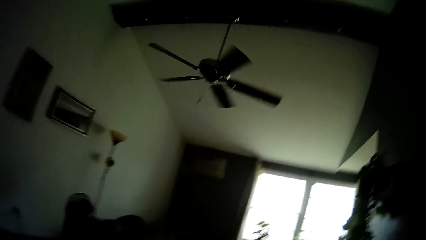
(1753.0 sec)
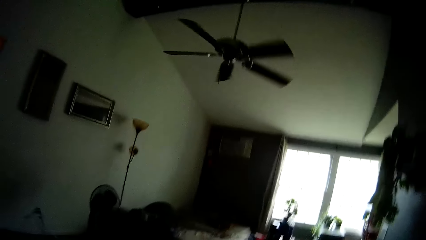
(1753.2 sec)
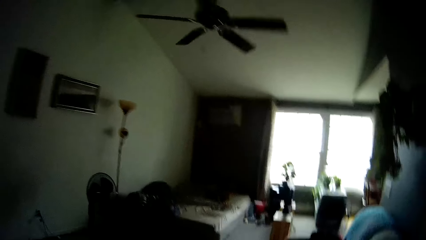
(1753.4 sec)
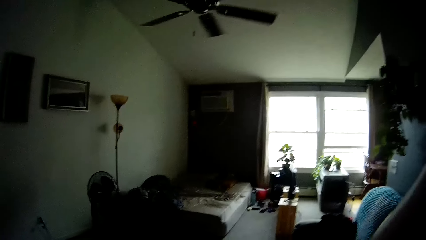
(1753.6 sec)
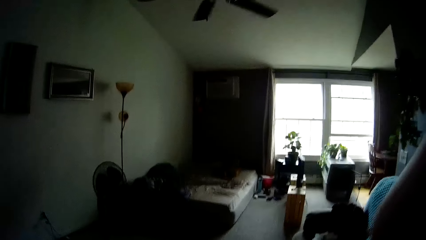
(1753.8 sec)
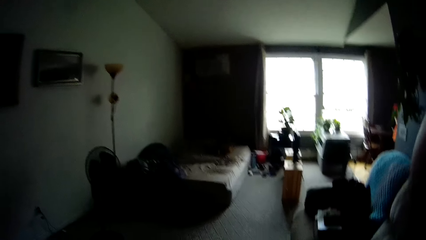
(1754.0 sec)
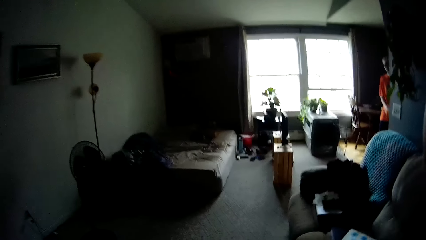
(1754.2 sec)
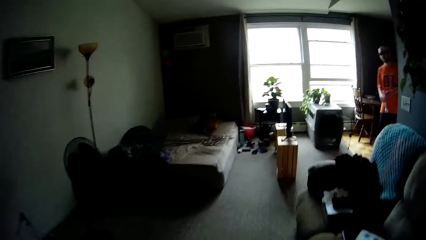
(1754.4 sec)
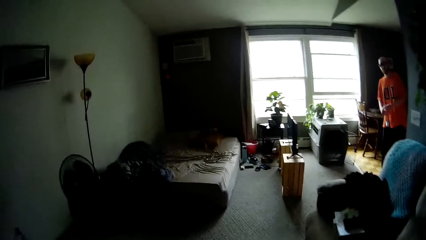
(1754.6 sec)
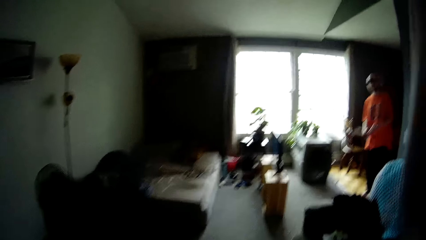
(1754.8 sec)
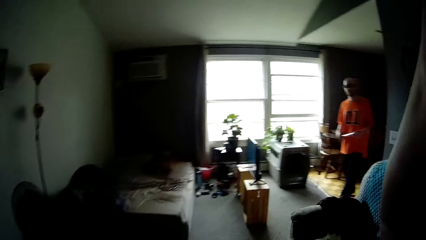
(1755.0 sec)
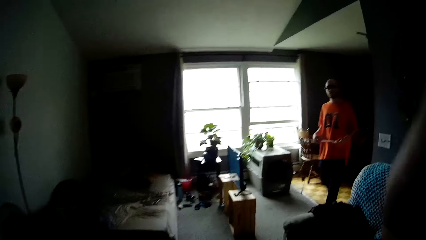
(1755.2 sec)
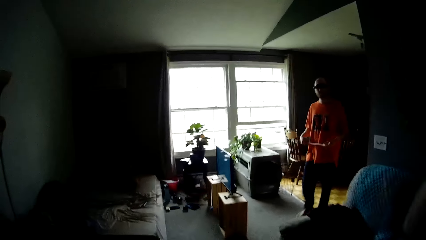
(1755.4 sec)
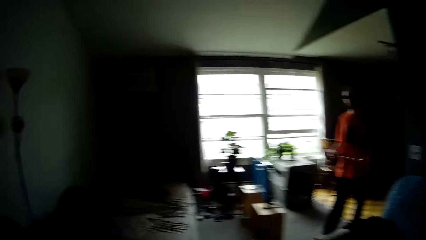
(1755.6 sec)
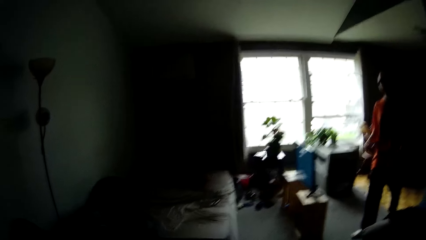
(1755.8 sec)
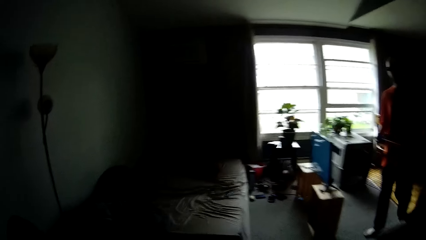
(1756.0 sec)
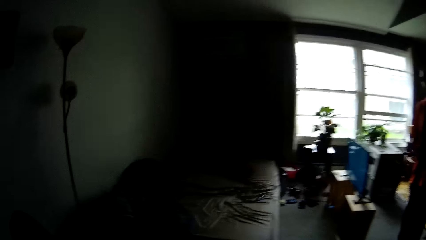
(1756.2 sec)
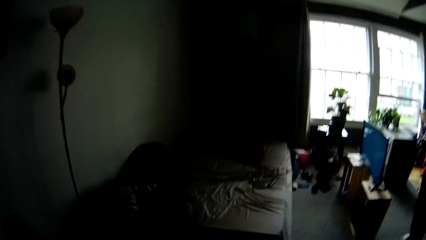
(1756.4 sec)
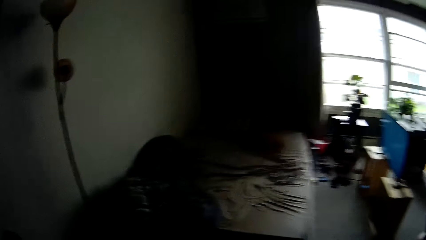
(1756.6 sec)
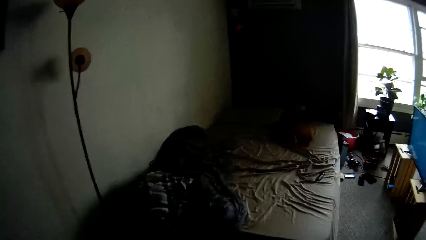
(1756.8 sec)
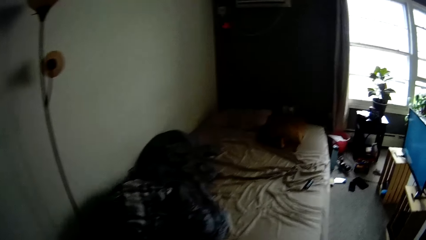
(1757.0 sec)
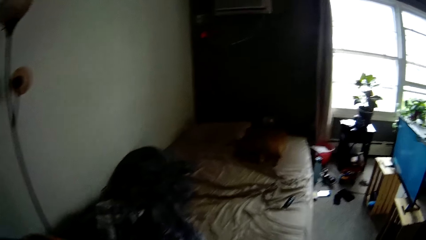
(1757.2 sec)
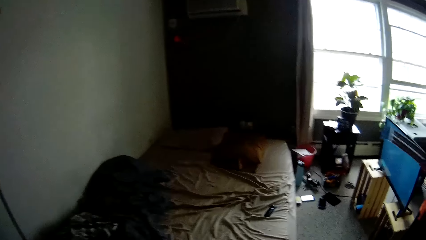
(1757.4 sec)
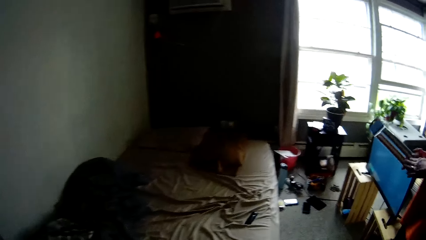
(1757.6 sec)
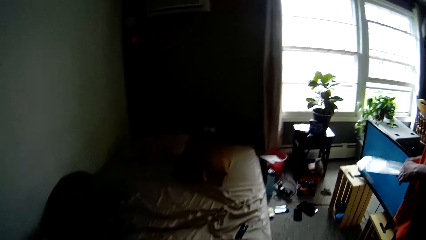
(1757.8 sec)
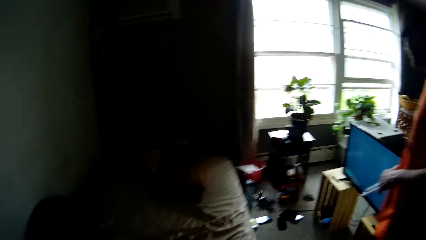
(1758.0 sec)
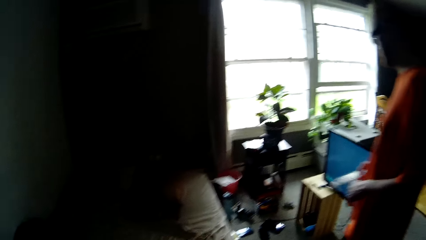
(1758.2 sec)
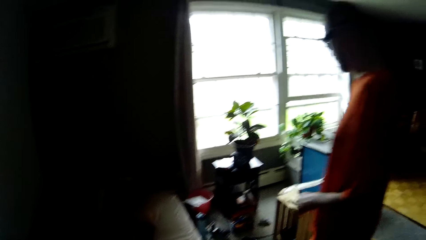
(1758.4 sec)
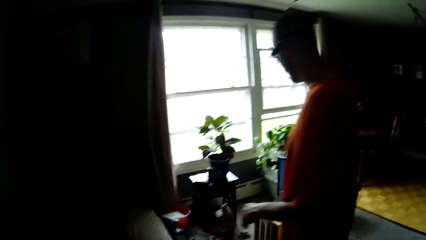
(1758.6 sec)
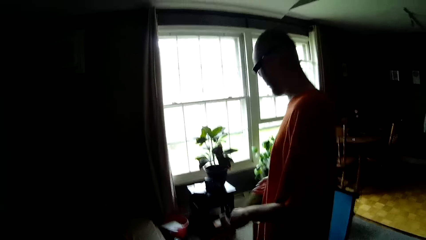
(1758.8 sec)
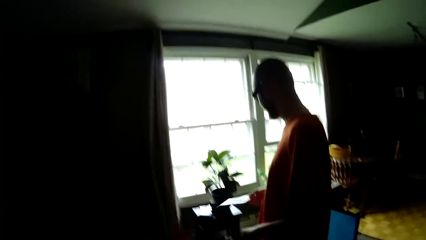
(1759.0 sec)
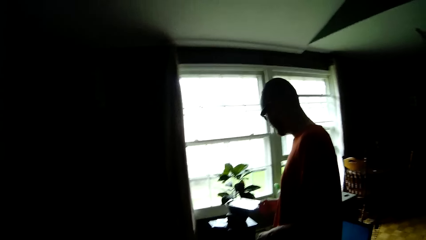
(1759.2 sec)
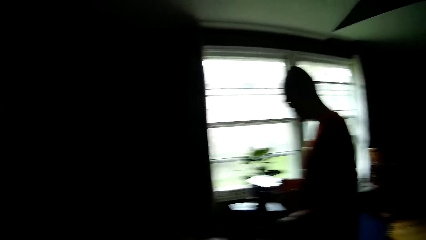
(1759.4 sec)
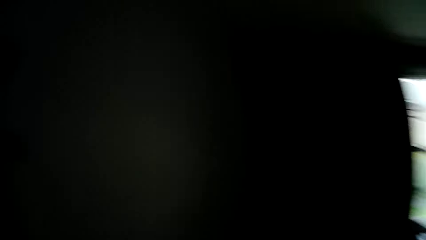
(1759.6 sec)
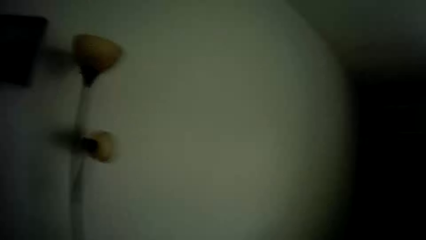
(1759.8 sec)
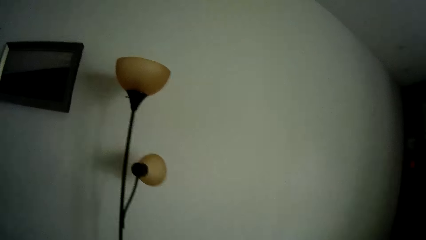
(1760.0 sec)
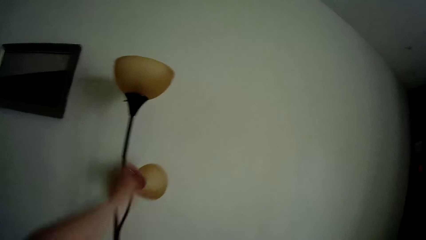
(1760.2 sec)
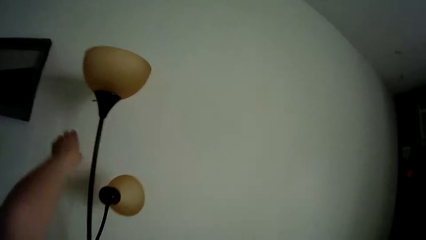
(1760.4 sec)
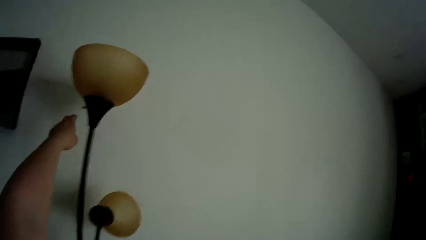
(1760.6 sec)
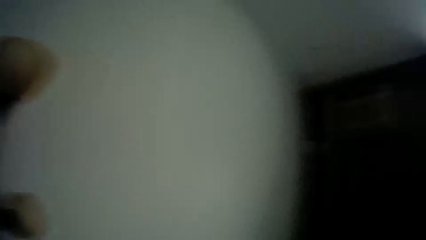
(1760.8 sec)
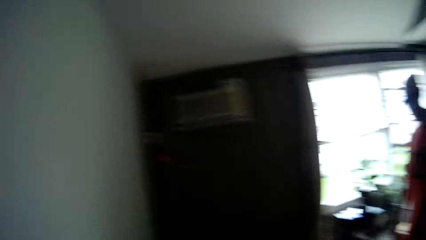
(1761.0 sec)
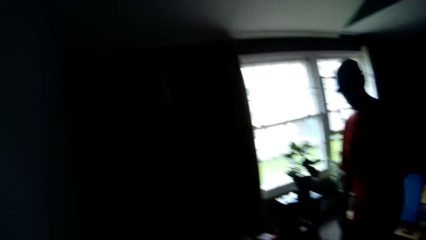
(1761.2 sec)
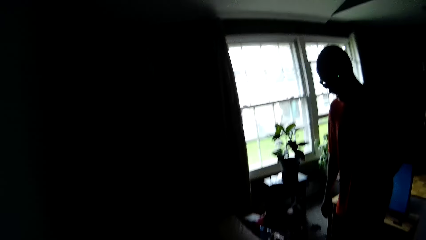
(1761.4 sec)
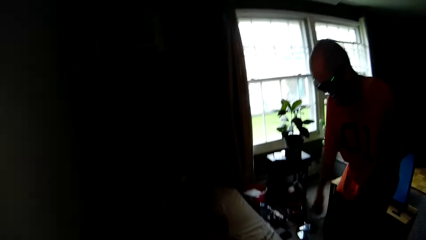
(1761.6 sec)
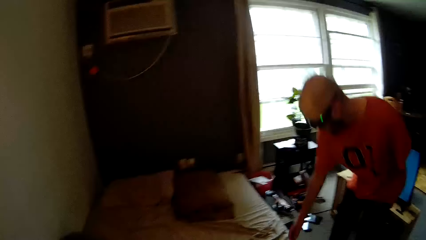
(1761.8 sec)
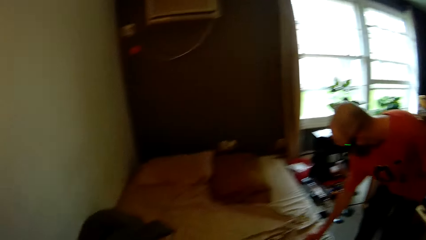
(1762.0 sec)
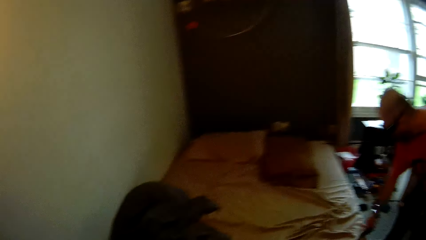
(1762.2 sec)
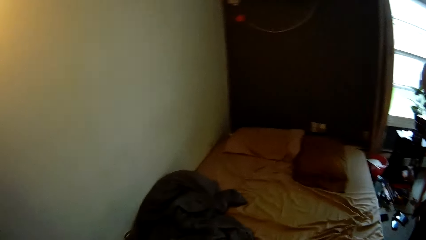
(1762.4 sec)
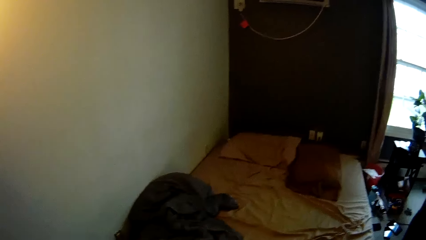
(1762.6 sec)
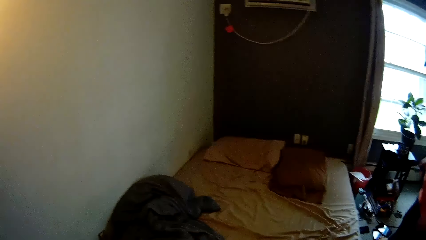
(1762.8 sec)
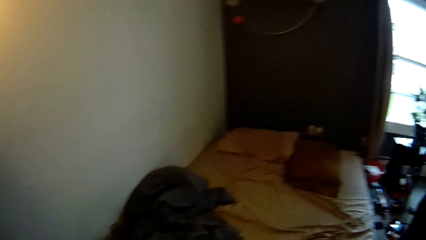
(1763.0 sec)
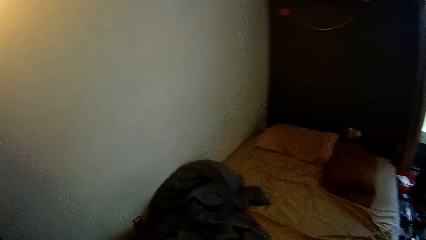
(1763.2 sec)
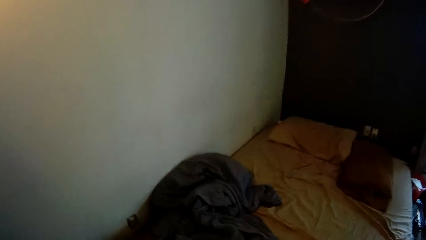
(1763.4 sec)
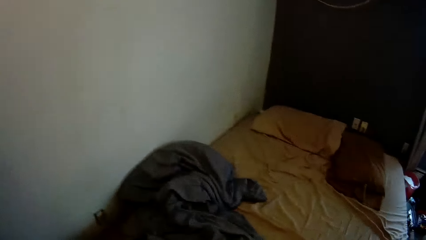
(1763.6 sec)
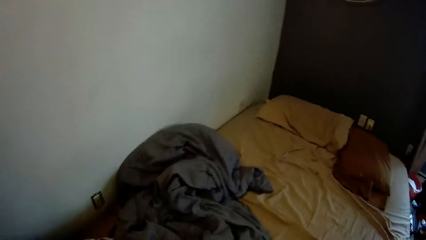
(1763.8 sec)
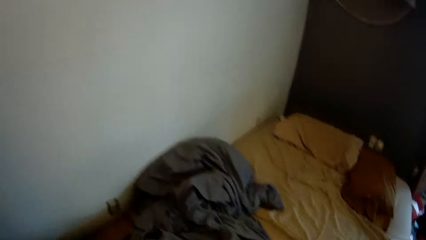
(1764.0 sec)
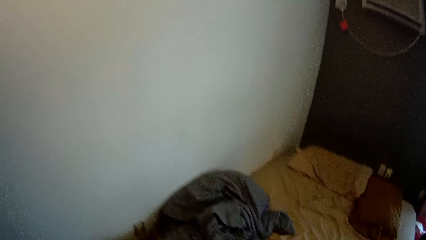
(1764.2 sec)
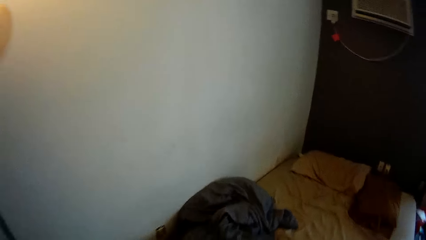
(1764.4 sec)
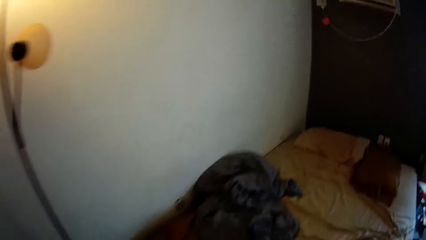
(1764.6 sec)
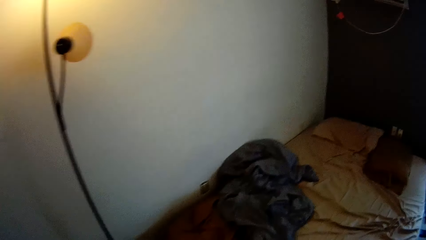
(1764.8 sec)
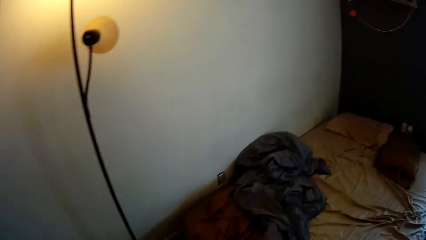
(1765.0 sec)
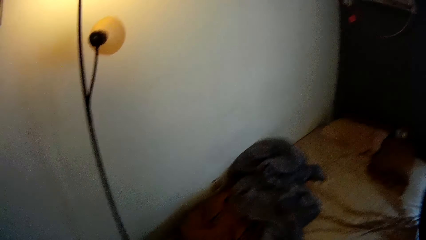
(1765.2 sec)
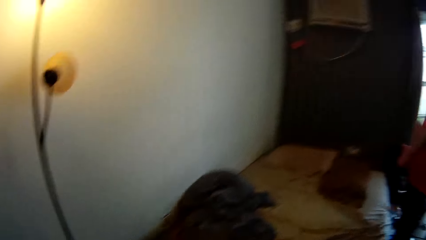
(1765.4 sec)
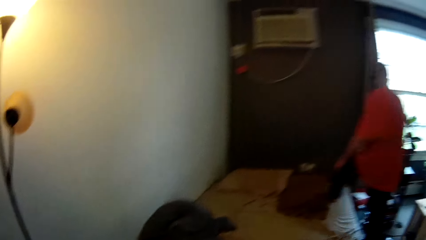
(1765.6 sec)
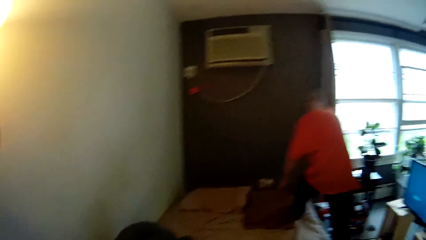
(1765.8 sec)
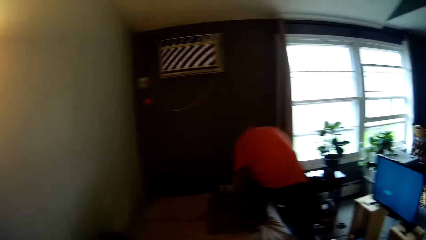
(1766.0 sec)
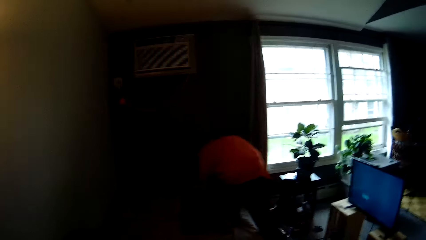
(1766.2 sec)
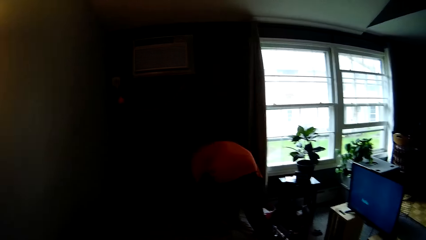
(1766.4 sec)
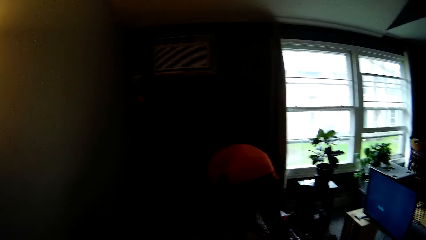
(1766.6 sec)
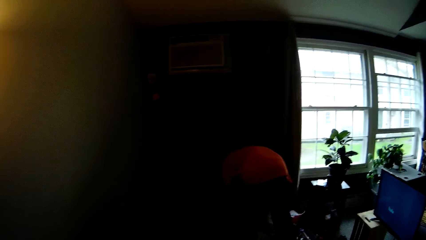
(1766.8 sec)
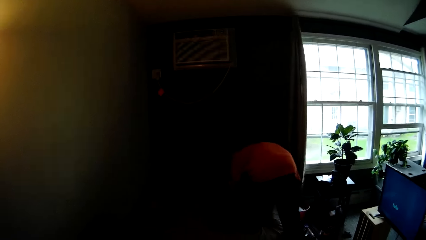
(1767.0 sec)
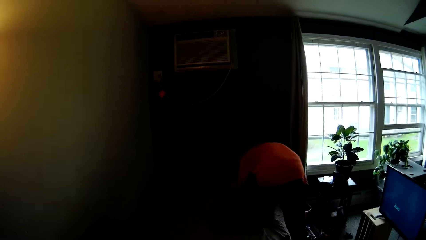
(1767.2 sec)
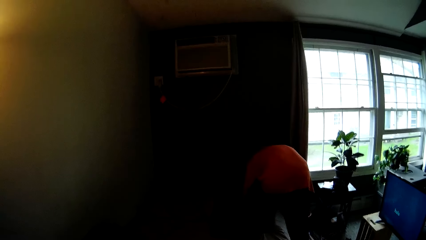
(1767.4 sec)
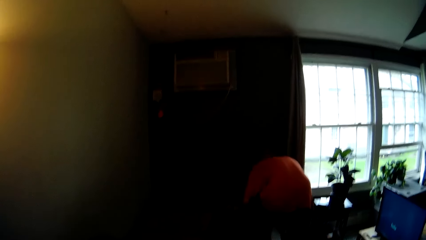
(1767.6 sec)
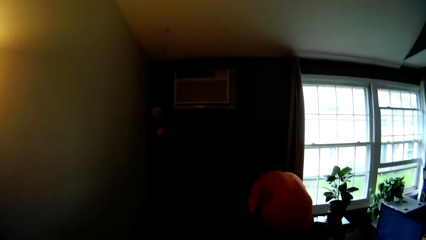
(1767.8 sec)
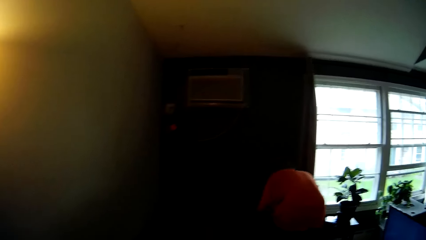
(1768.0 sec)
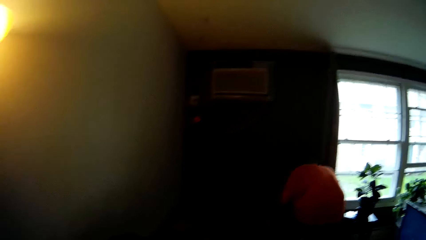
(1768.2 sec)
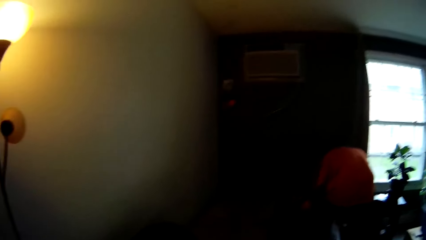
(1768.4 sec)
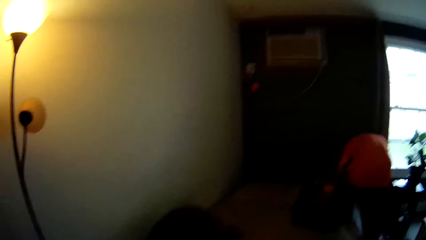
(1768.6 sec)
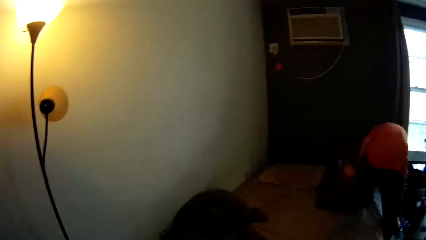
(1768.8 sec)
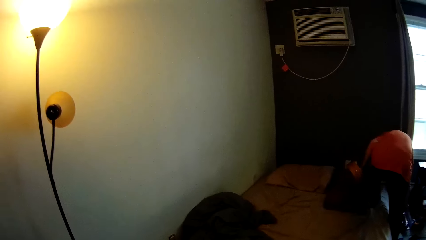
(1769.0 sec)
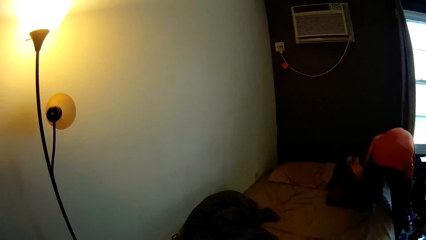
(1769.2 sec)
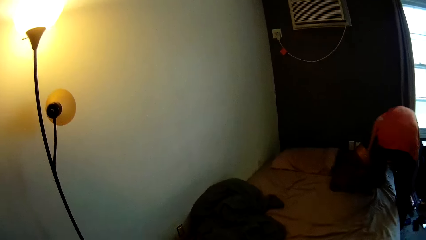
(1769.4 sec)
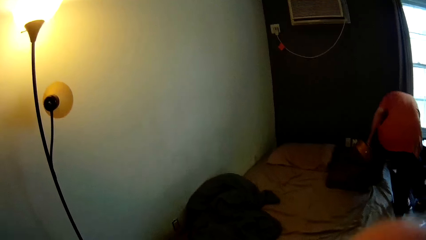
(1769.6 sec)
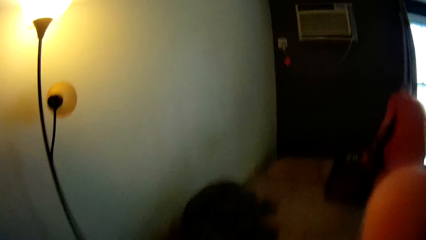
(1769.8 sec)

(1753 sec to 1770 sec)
The camera wearer holds paper with both hands. She transfers the paper to his left hand. A man drops a transparent film on a stool in the living room with his right hand. The camera wearer stretches his left hand towards the window. She puts on the light with her left hand. She stretches his left hand towards the lamp. The man picks a remote from the bed with his right hand. The camera wearer picks something from the floor. The man places his left leg on the mattress and interacts with the camera wearer.
